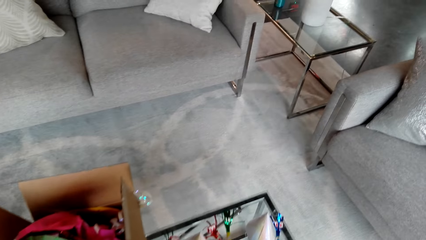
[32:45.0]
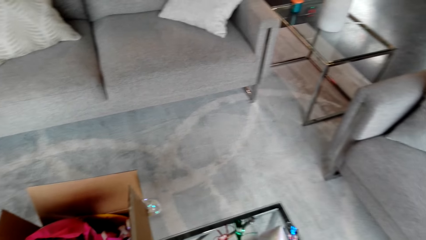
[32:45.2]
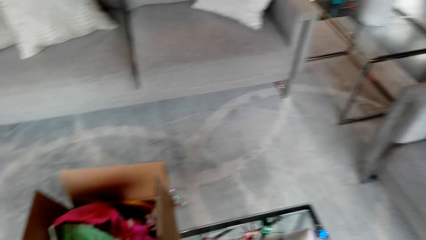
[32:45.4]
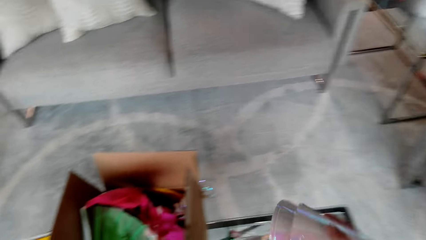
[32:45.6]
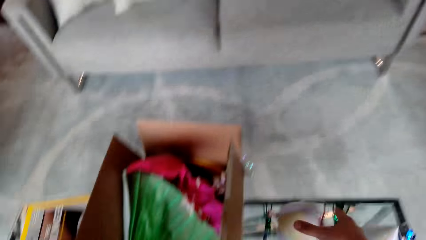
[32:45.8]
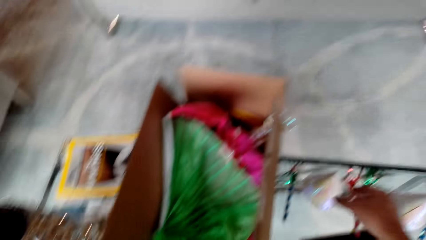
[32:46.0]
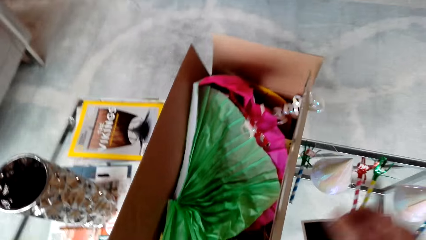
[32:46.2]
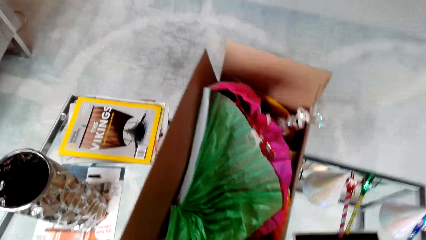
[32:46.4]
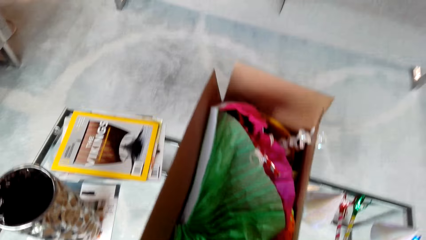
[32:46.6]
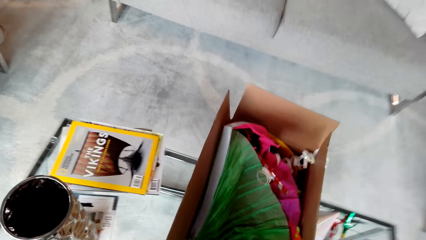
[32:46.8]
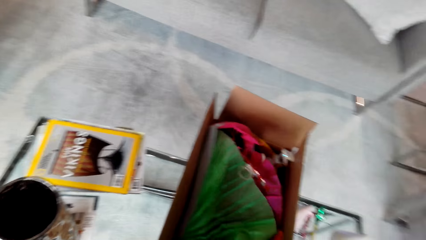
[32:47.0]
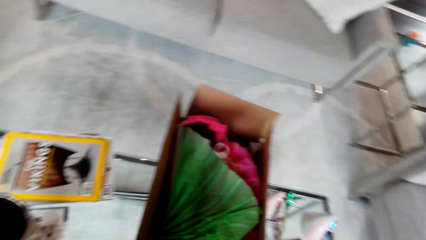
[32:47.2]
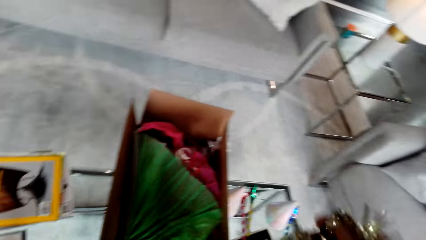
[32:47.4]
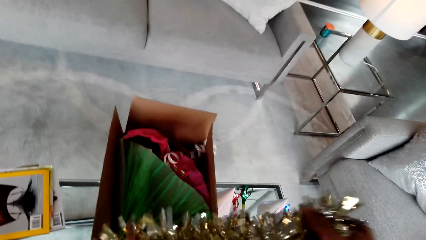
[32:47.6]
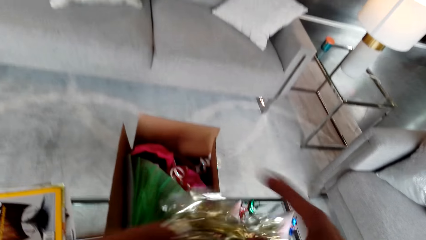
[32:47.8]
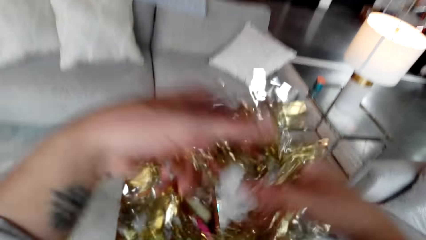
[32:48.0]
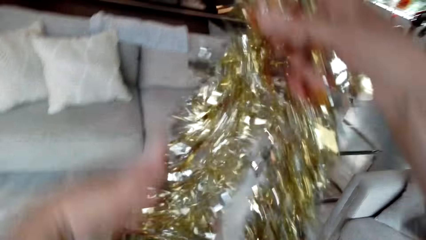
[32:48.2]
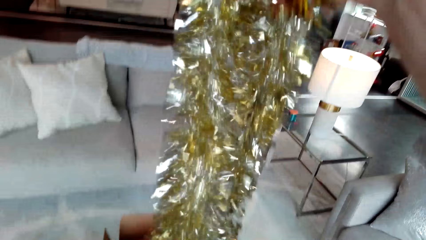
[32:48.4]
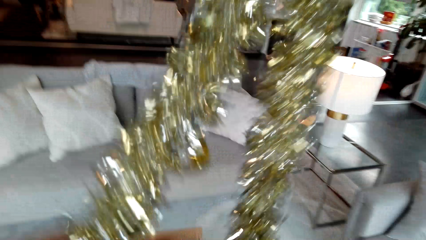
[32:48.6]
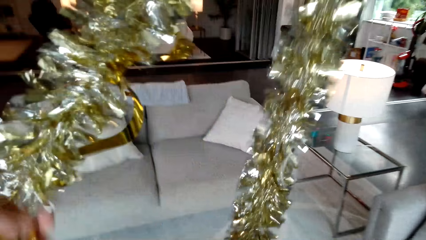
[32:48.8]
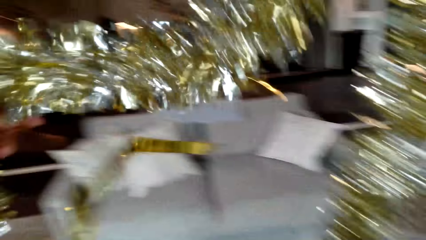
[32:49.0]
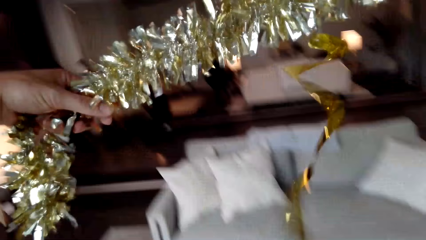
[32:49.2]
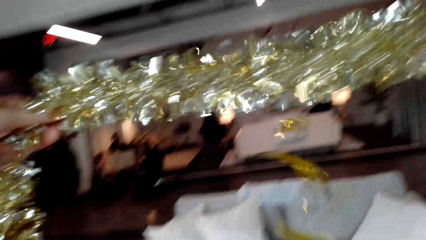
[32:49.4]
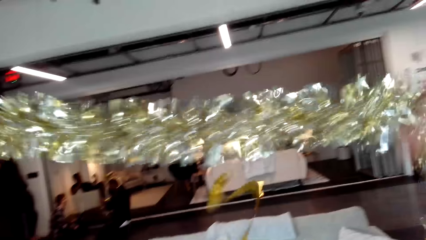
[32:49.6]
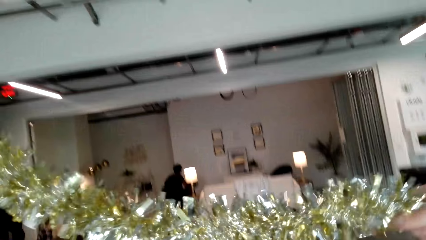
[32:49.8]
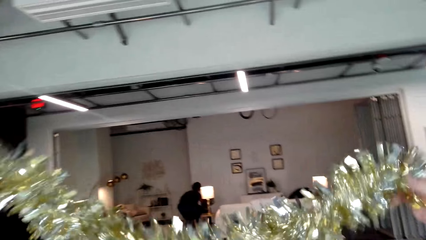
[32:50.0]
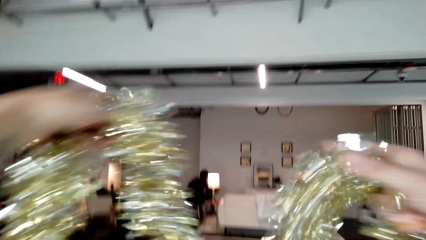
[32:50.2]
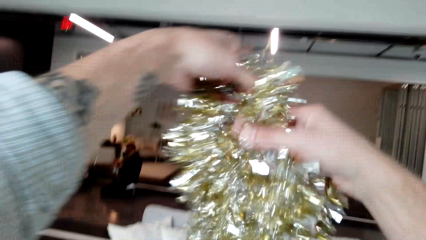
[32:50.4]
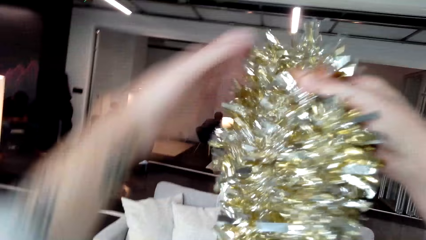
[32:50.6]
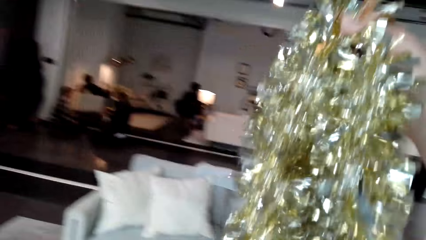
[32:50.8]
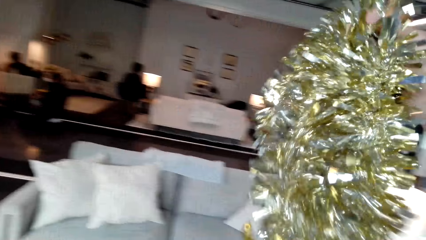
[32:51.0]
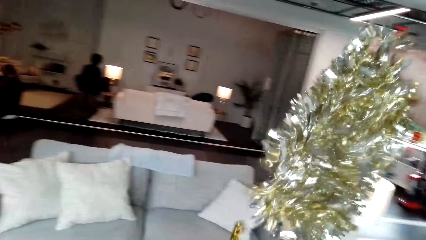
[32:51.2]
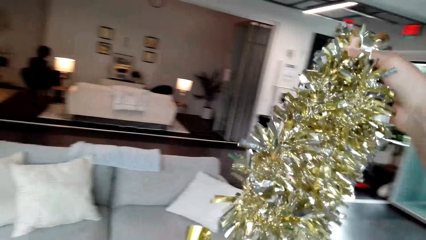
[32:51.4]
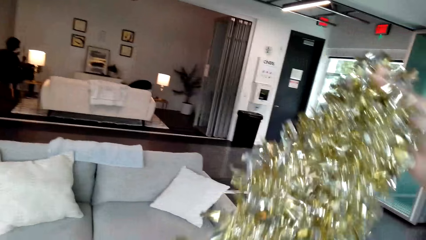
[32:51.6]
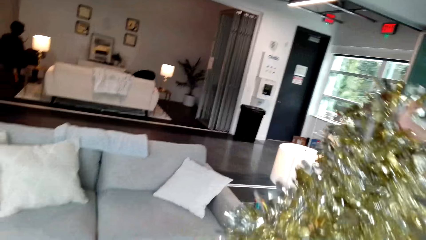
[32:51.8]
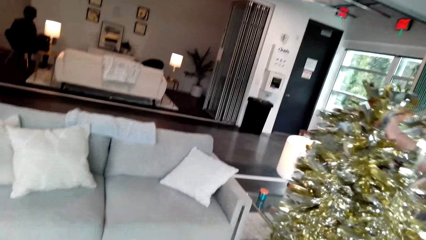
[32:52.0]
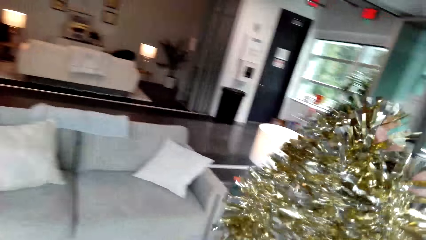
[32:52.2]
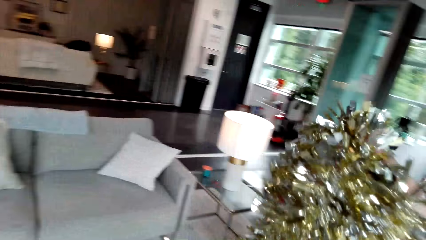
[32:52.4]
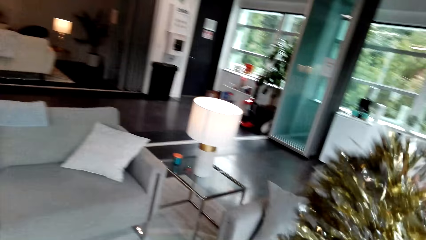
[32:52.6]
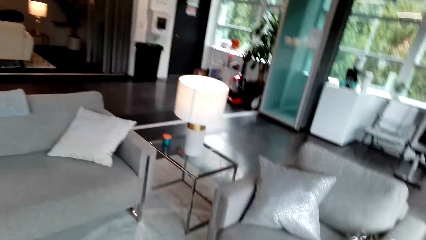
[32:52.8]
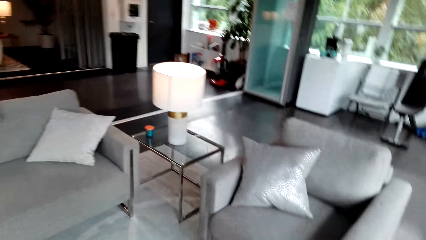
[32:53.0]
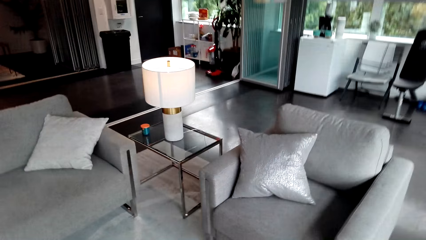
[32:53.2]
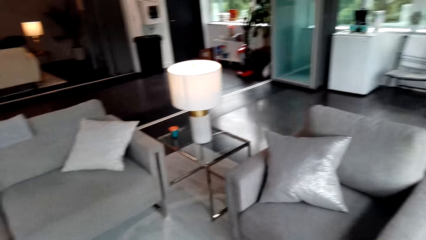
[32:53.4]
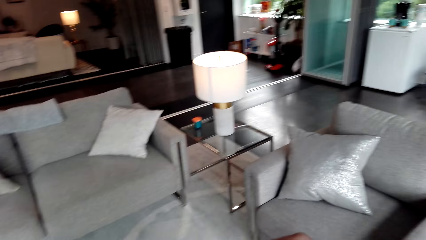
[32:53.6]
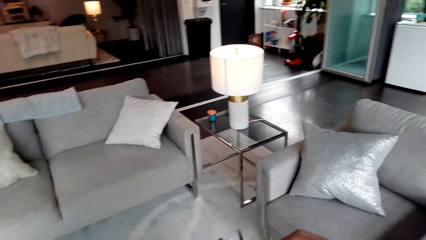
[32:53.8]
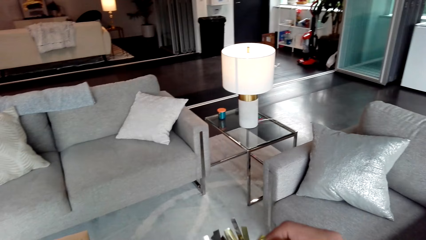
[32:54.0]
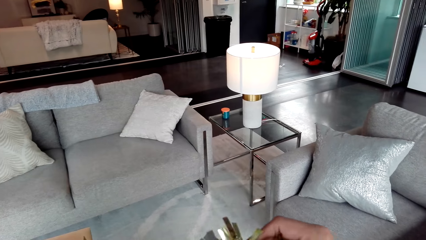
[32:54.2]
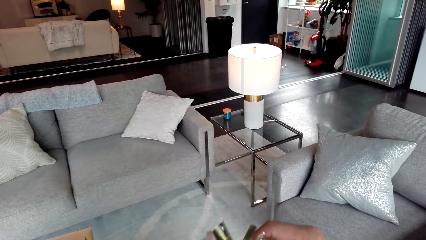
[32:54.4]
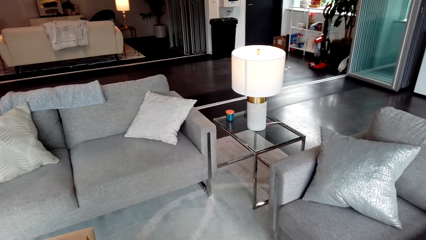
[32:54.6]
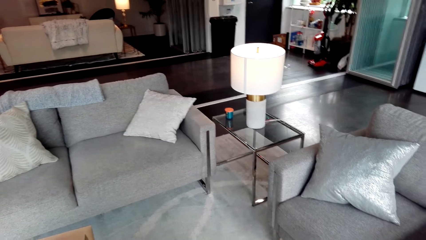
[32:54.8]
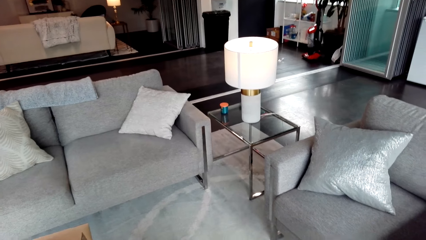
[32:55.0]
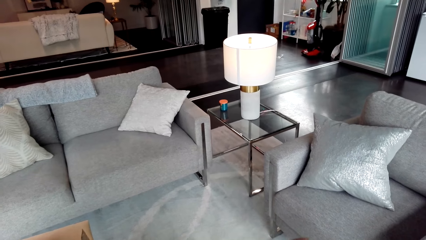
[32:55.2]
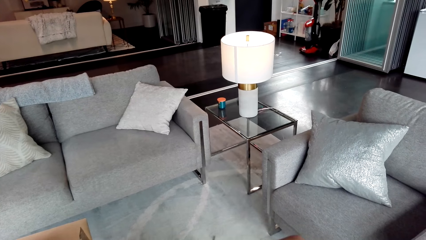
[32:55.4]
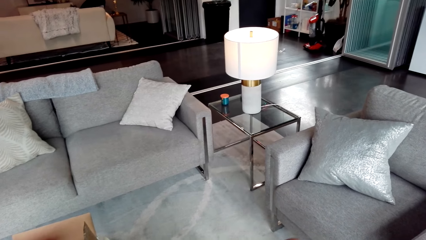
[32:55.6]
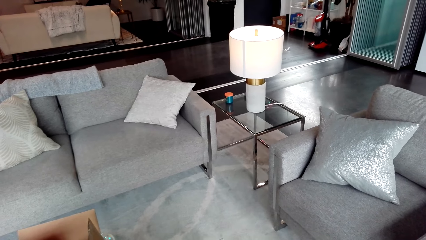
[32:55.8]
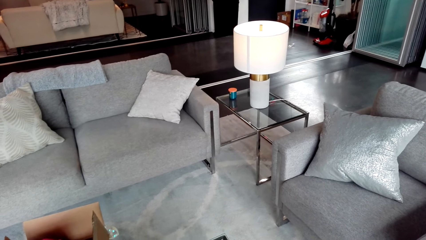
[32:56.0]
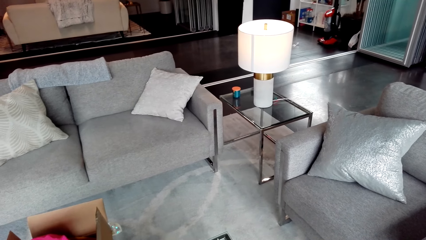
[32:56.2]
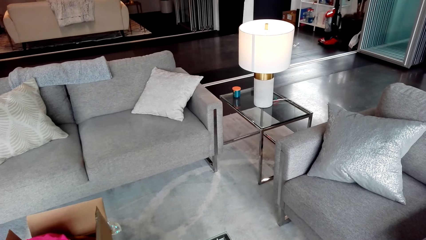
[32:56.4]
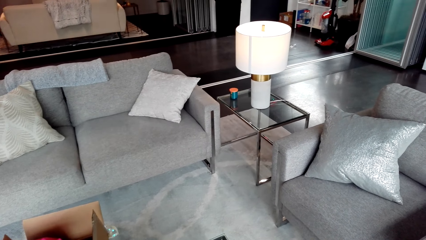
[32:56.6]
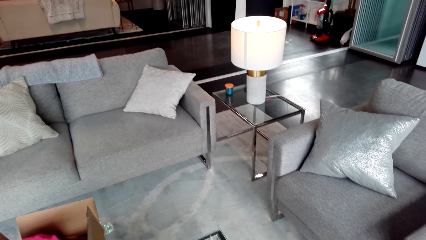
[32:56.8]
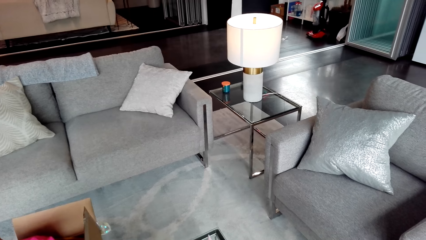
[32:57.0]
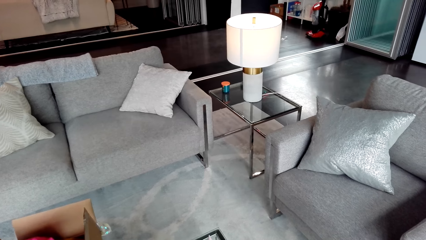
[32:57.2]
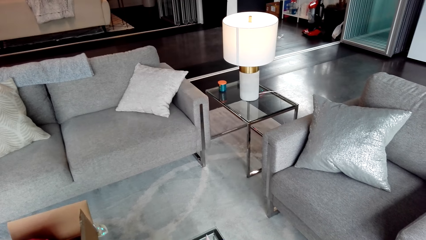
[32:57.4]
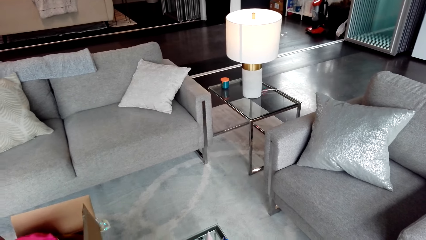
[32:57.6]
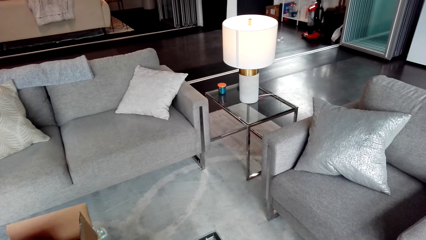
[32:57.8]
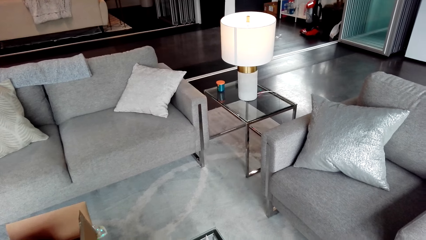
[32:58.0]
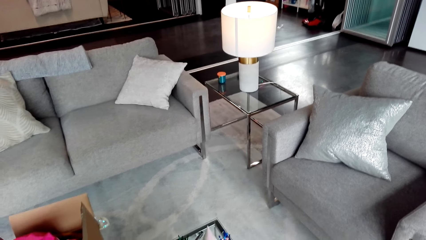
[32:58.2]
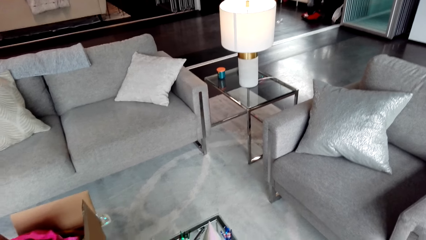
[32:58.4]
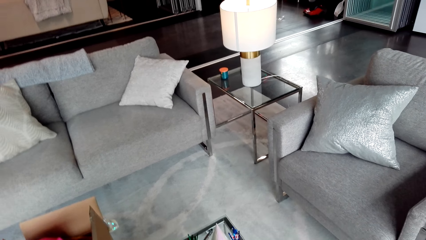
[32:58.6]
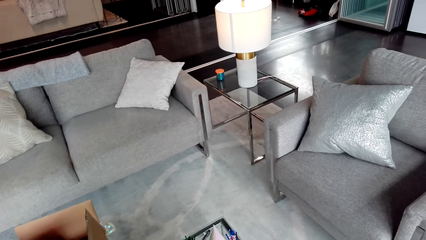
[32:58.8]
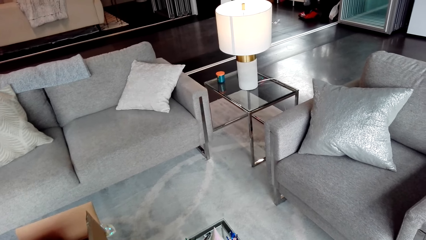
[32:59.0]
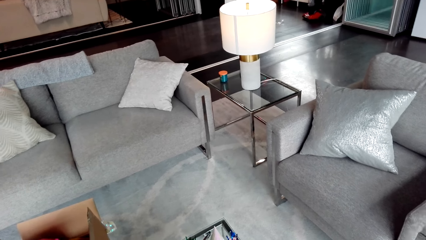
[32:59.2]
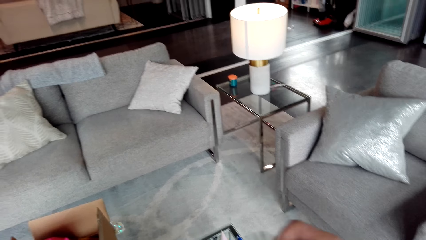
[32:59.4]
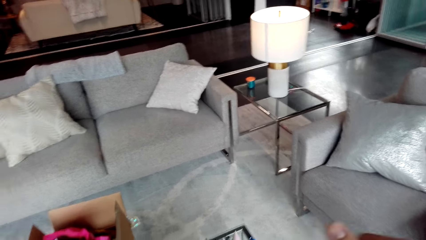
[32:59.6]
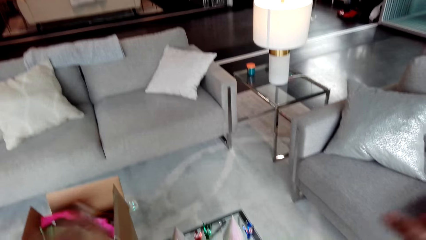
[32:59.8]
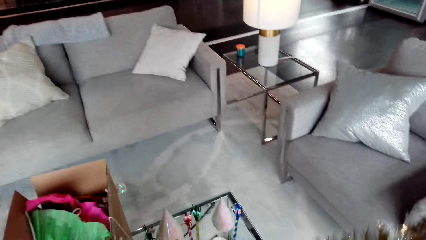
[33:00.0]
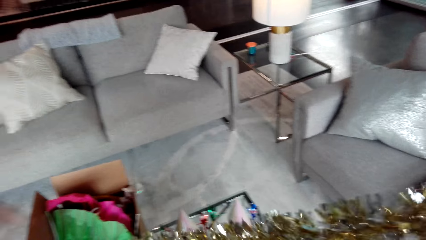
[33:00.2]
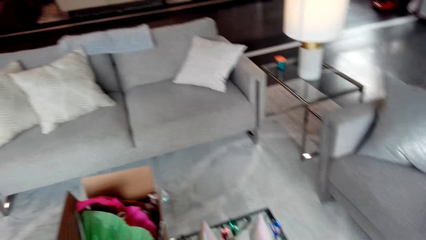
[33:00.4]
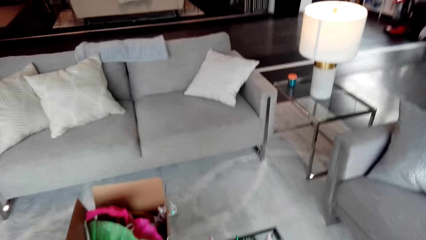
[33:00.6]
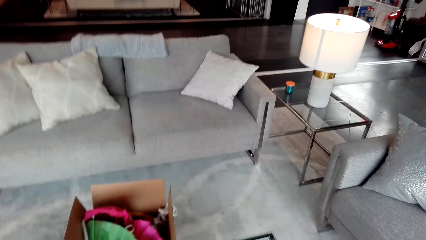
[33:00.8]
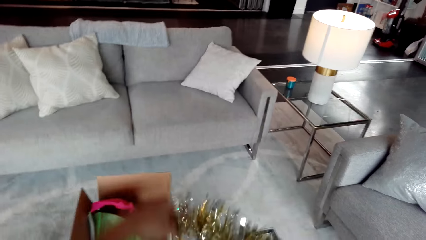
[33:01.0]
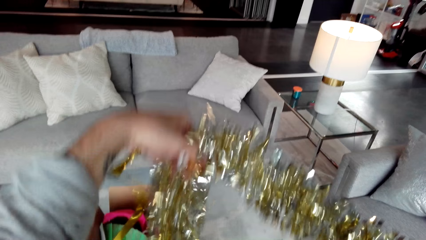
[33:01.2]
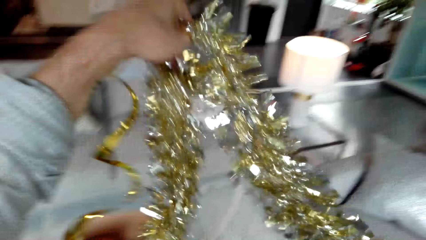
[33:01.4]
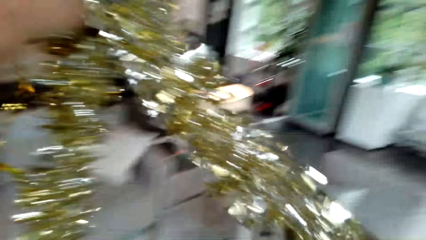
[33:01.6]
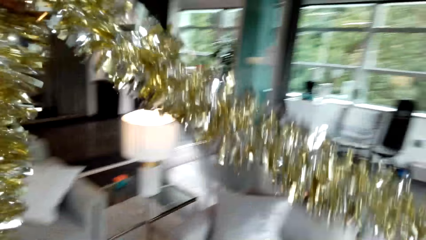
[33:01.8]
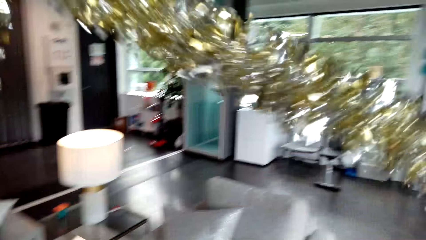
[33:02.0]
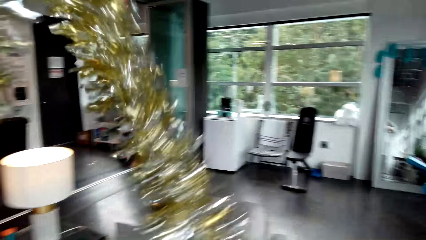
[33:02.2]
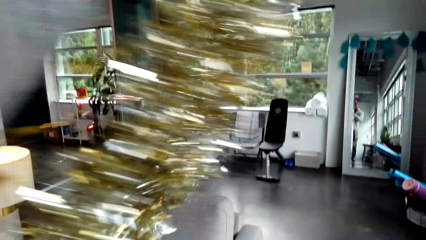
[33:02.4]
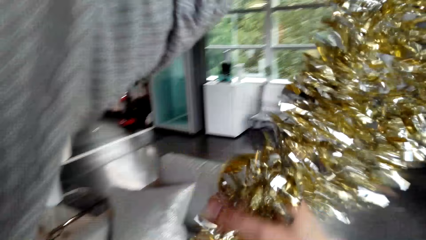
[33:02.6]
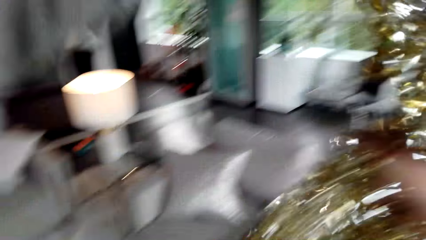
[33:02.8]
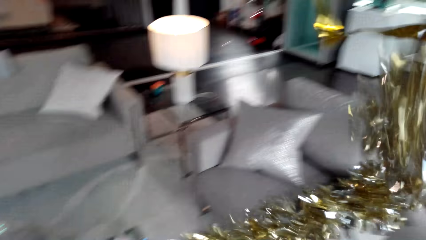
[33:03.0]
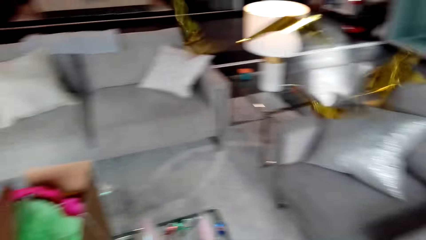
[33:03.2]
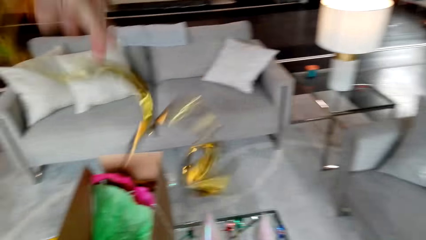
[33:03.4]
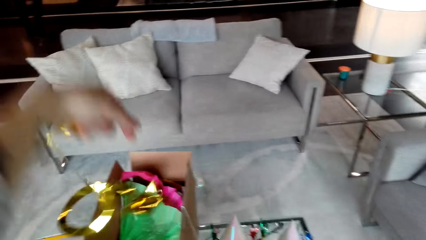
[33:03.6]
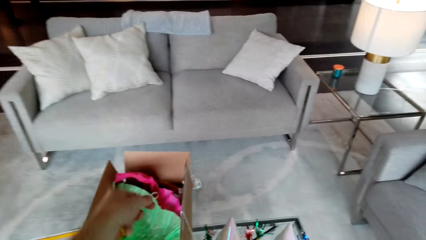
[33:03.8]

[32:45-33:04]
The camera wearer puts decorating items on the table. They raise the tinsel. They raise the tinsel again.
